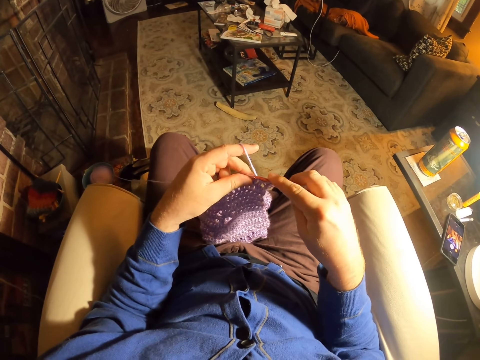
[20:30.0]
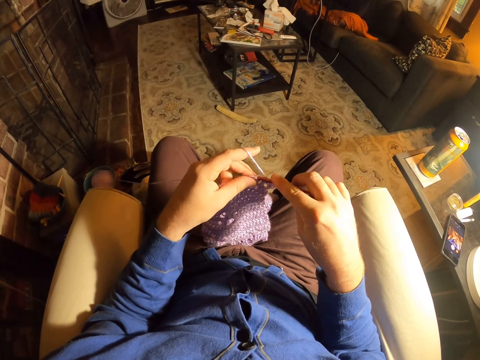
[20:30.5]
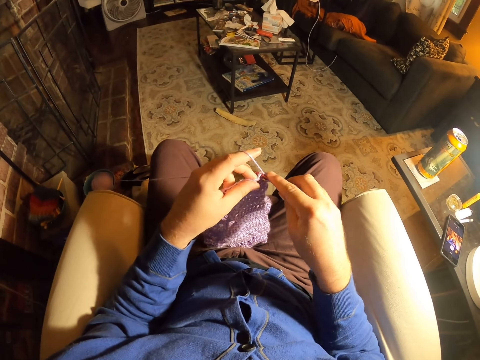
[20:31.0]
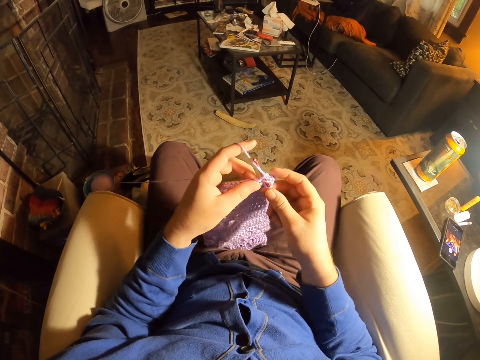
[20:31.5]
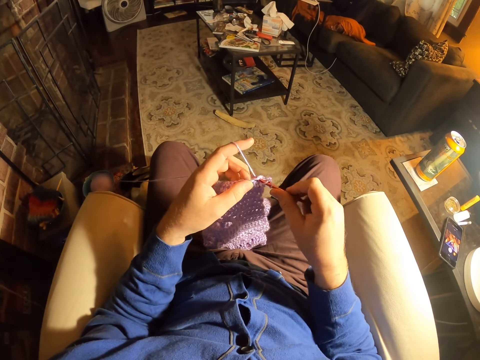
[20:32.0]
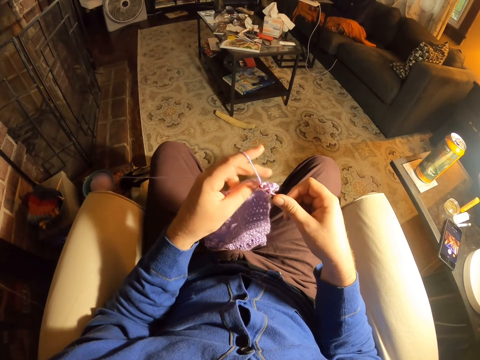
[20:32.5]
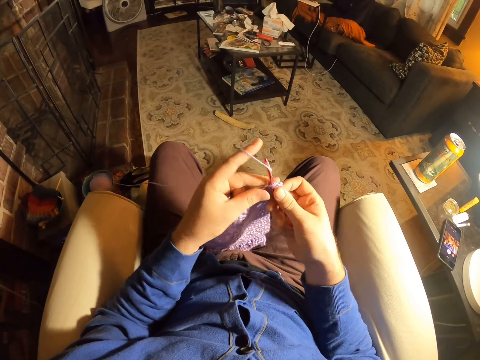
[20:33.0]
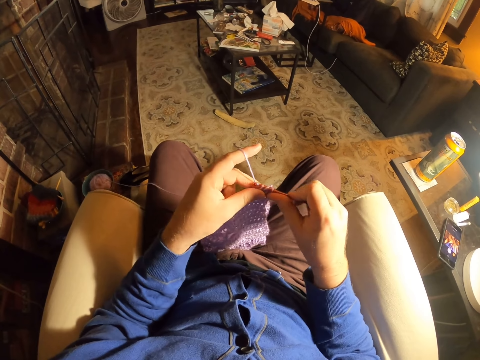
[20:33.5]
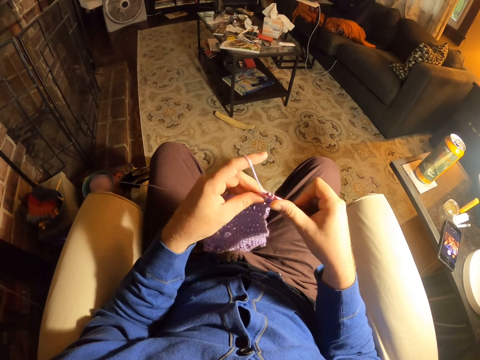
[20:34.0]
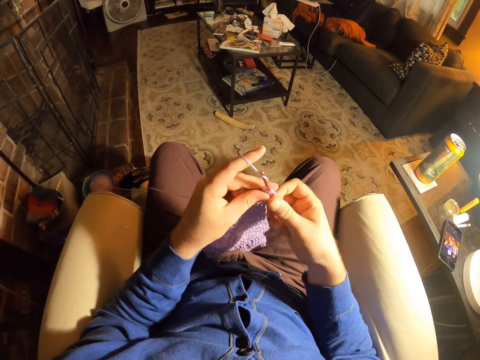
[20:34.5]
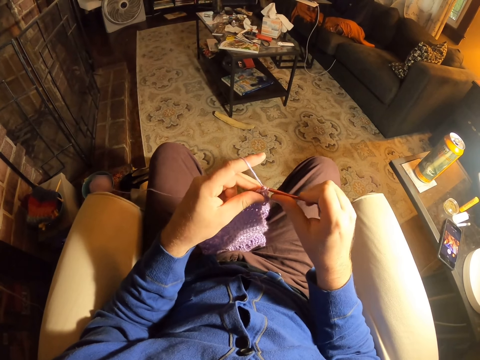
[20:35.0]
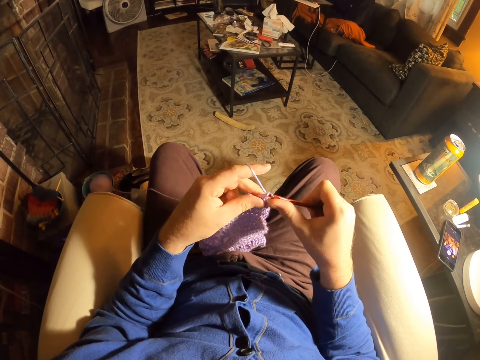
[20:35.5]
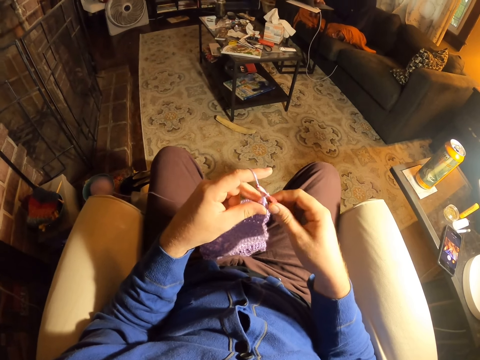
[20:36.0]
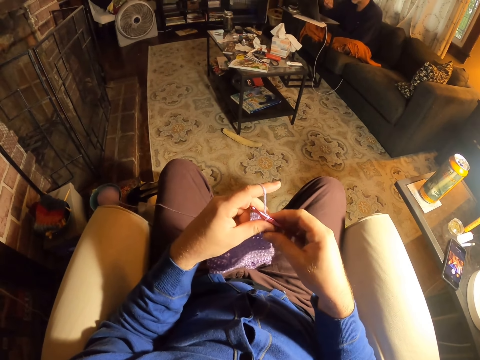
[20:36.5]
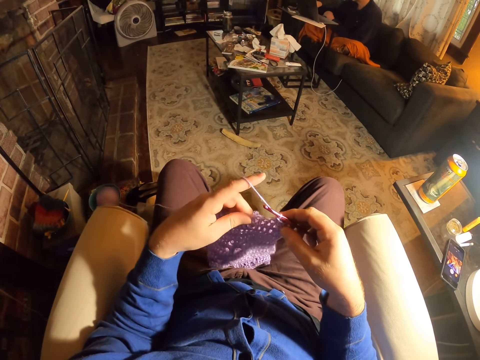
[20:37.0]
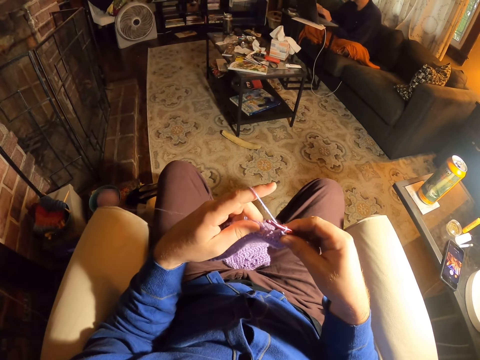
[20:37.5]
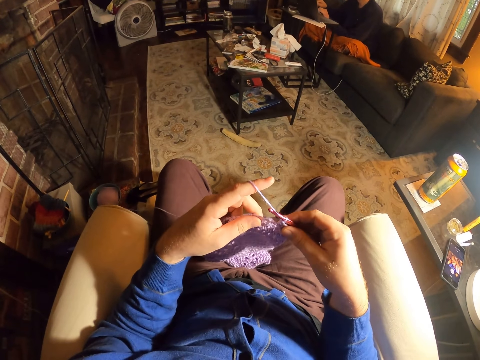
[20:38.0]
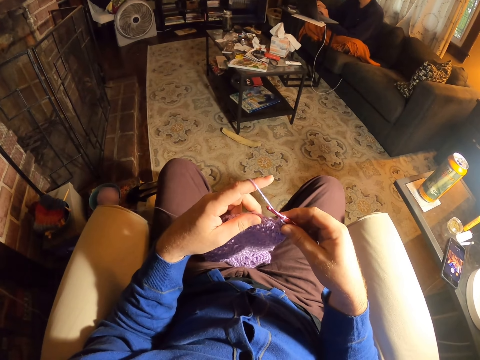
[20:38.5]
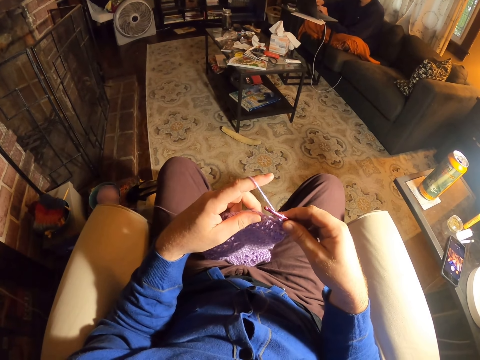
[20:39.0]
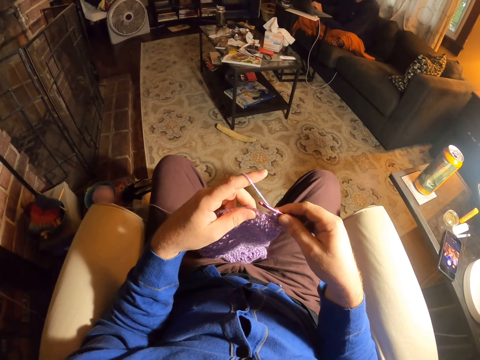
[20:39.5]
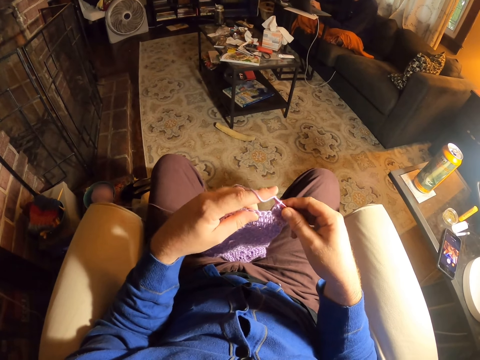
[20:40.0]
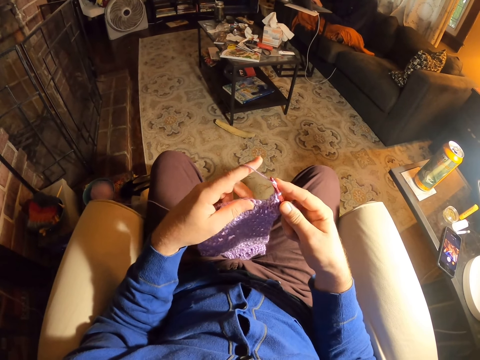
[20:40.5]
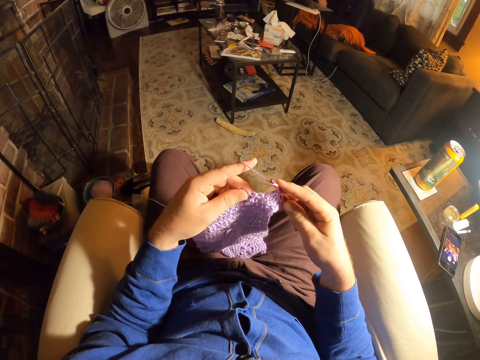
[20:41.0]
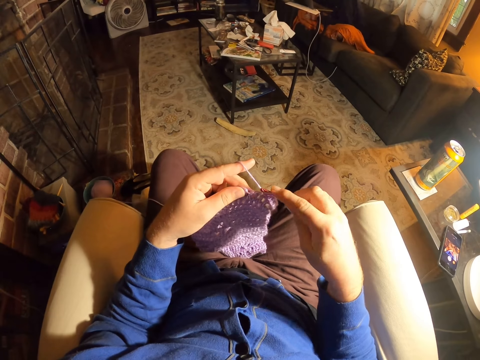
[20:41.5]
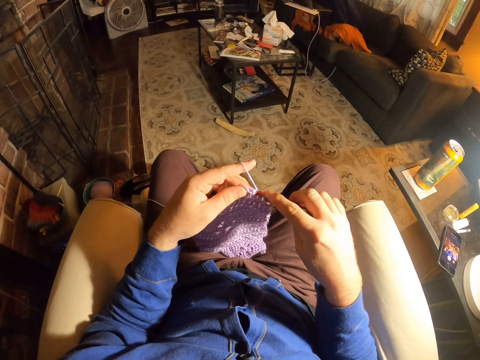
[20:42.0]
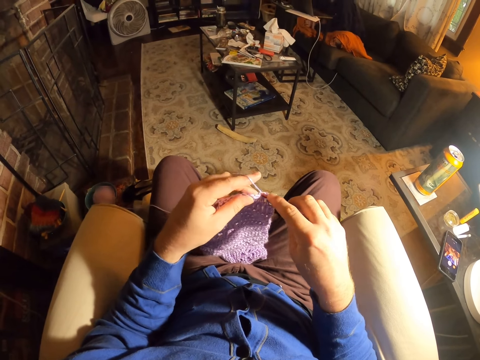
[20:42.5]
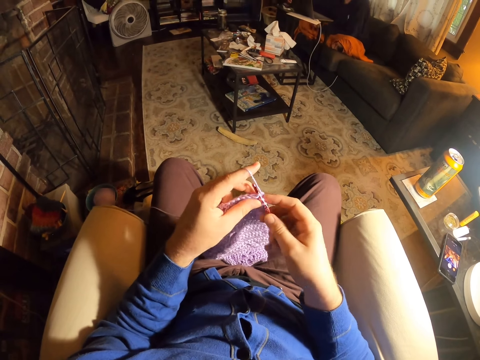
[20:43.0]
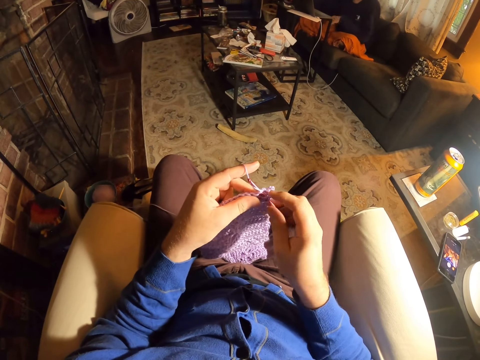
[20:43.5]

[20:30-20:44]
The camera wearer knits the fabric with a crochet needle. They roll thread on the crochet needle. They knit the fabric with the crochet needle. They roll thread on the crochet needle. They knit the fabric with the crochet needle.

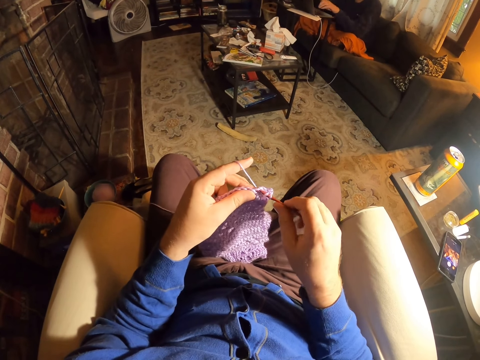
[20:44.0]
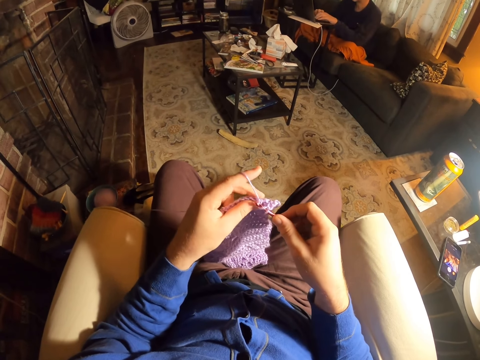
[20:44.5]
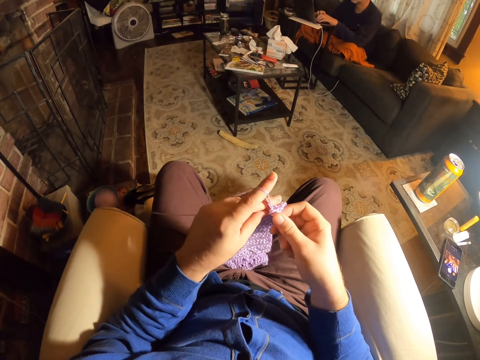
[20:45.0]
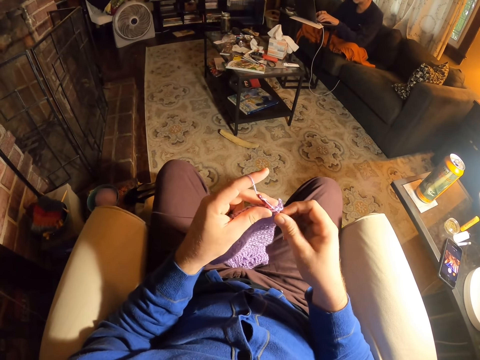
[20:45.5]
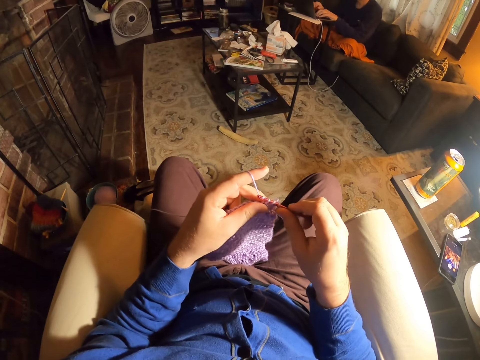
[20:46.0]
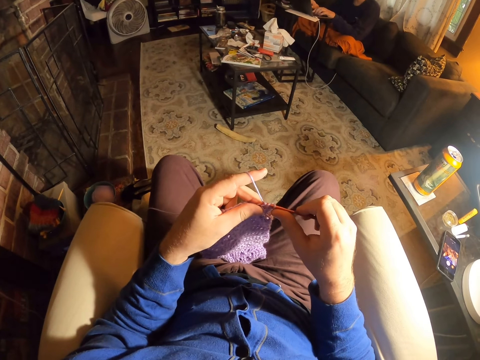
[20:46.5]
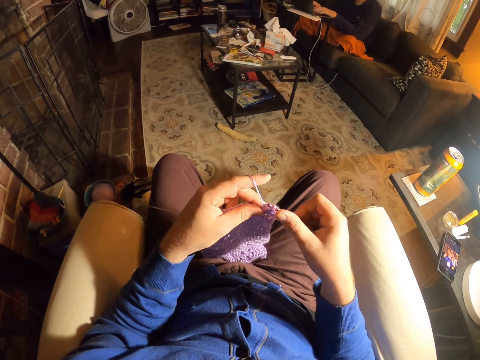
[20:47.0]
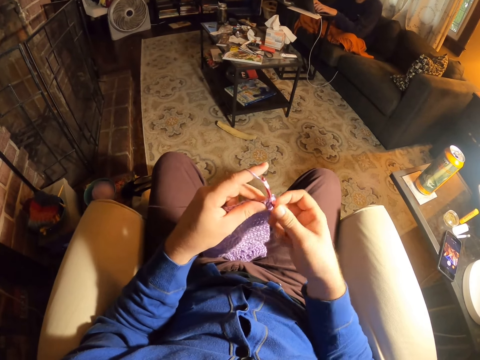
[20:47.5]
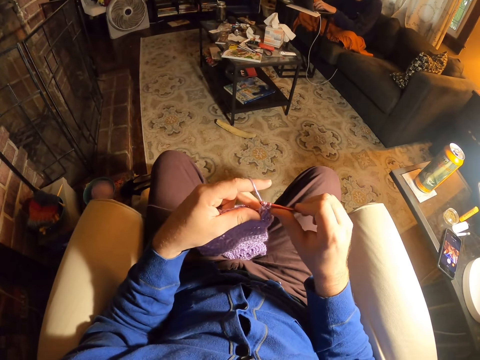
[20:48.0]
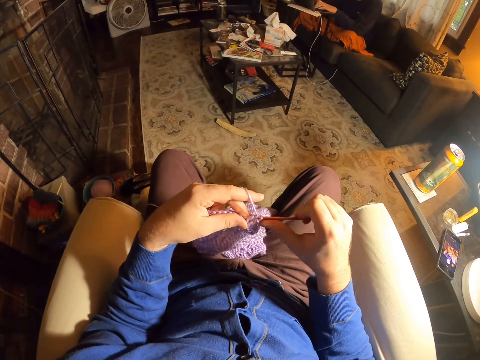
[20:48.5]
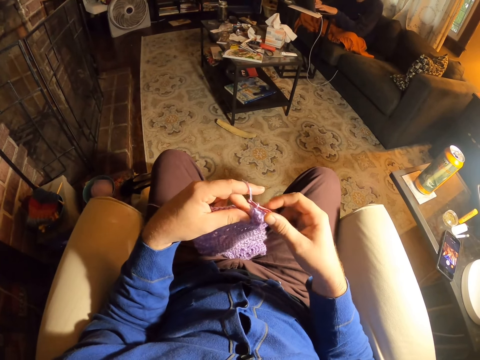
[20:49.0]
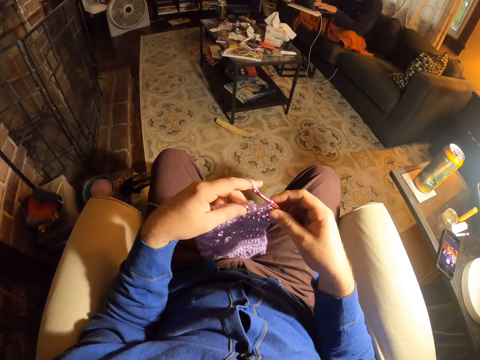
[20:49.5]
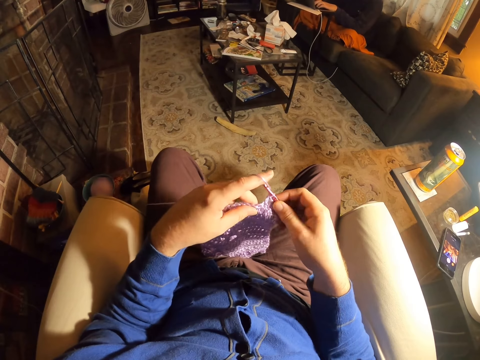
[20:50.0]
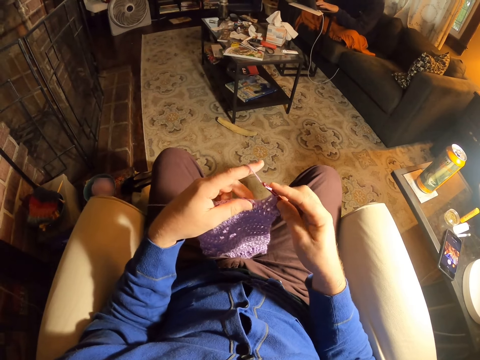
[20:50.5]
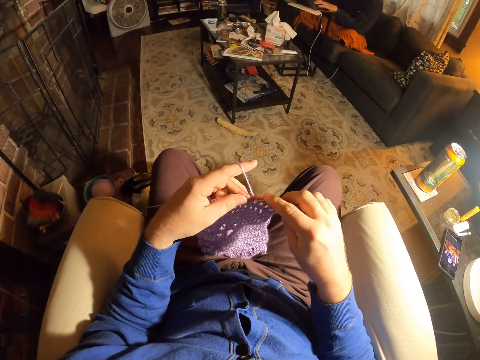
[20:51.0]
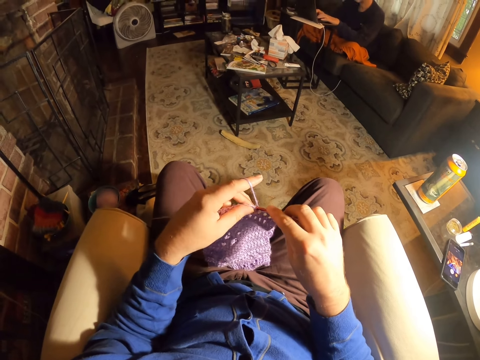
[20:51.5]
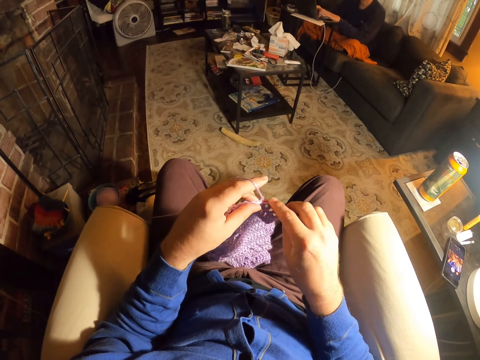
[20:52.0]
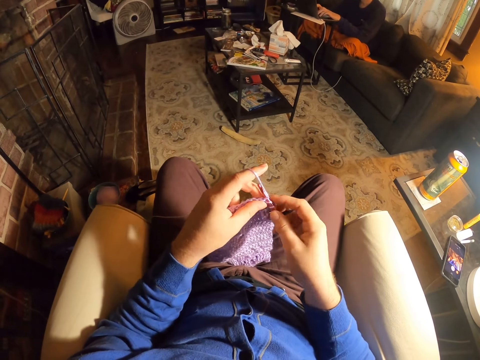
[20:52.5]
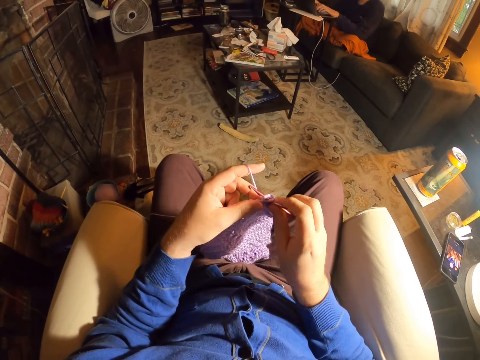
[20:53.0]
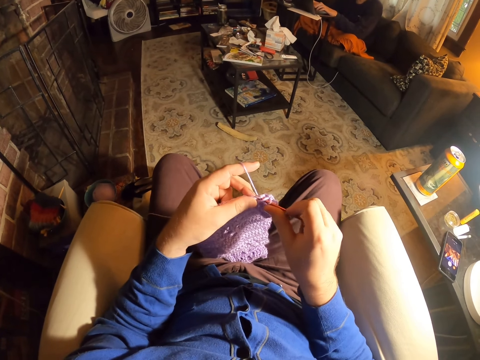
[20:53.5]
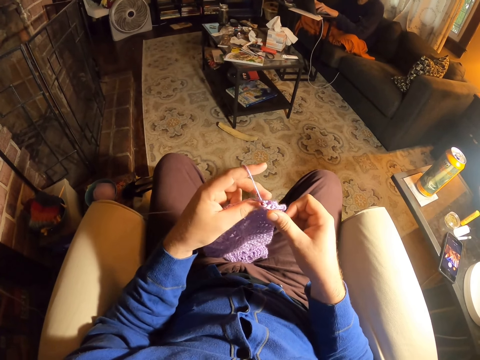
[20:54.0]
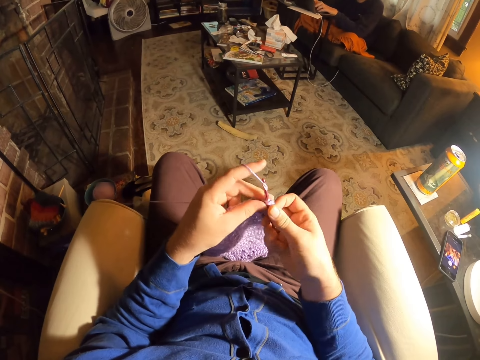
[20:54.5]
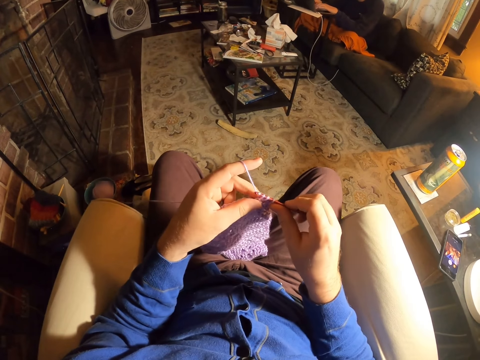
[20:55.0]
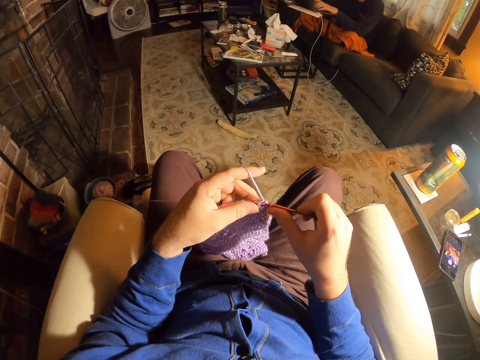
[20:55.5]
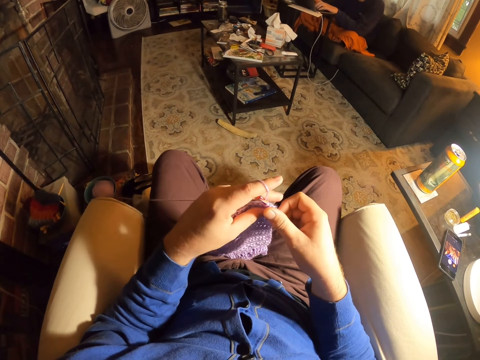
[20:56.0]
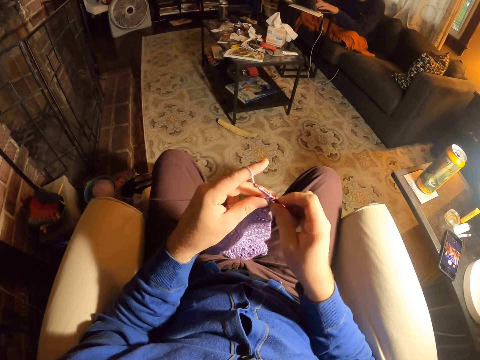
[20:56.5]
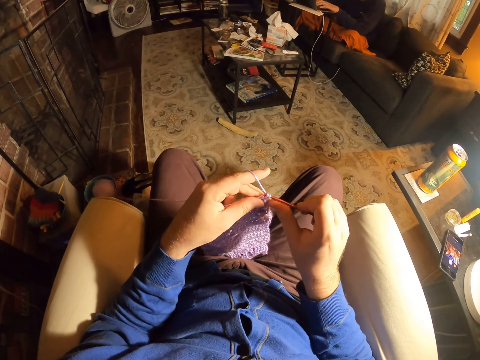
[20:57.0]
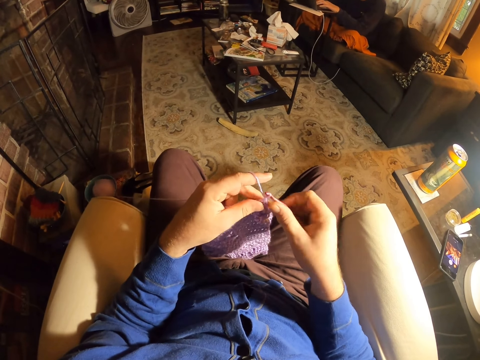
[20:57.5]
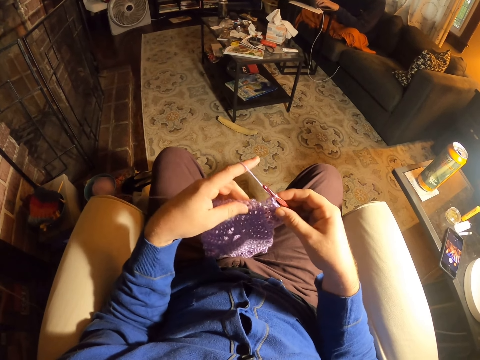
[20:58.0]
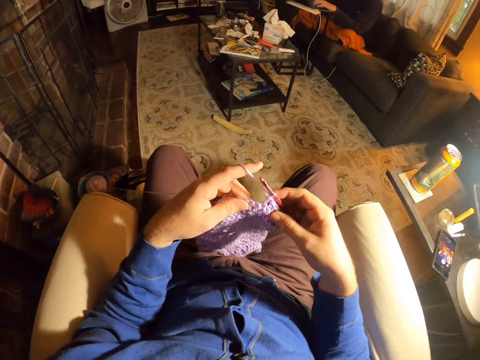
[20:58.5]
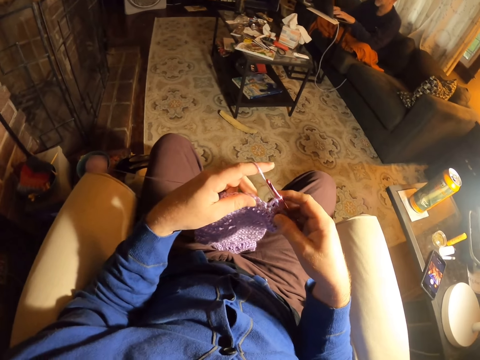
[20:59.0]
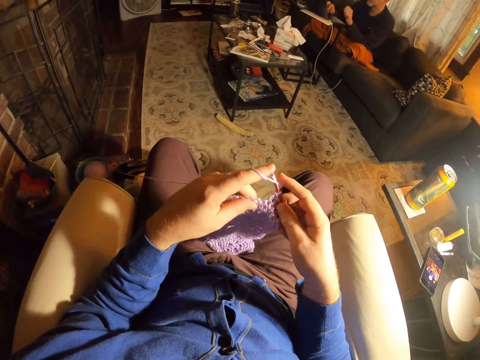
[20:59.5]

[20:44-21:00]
A man operates a laptop. The camera wearer rolls thread on the crochet needle and knits the fabric with the crochet needle. They roll thread on the crochet needle and knit the fabric with the crochet needle. They examine the fabric stitches. They roll thread on the crochet needle and knit the fabric with the crochet needle. They roll thread on the crochet needle and knit the fabric with the crochet needle. They roll thread on the crochet needle and knit the fabric with the crochet needle. They examine the fabric stitches.
